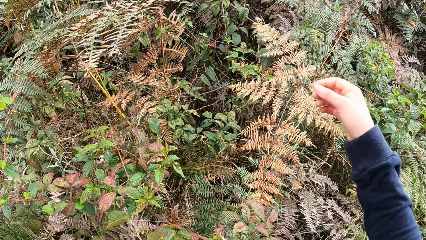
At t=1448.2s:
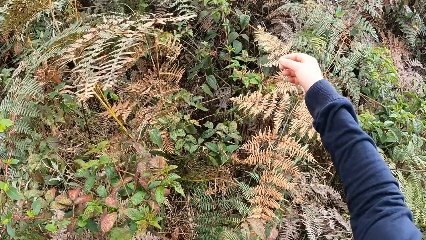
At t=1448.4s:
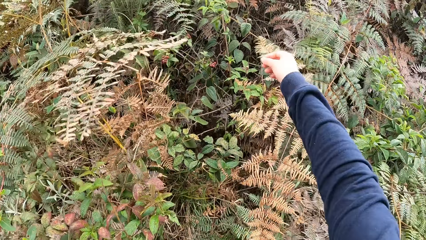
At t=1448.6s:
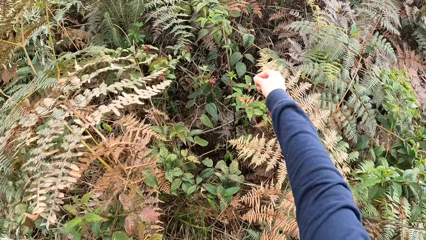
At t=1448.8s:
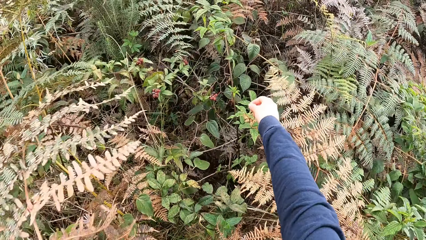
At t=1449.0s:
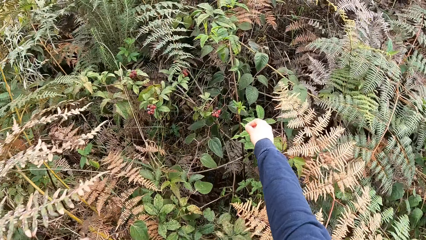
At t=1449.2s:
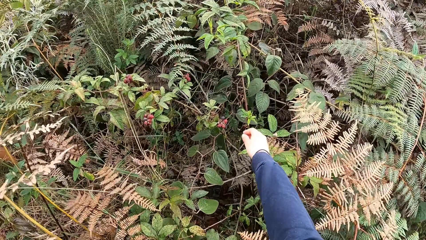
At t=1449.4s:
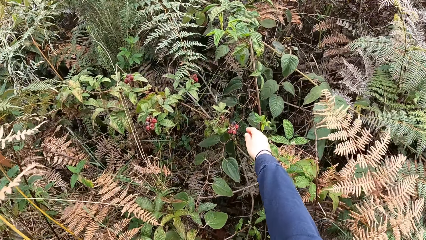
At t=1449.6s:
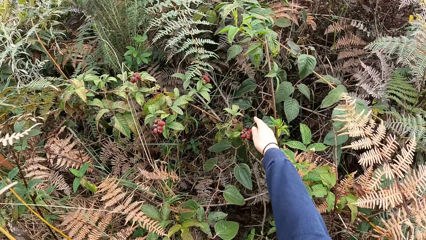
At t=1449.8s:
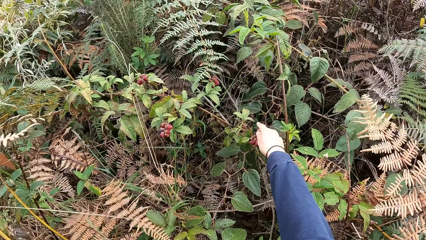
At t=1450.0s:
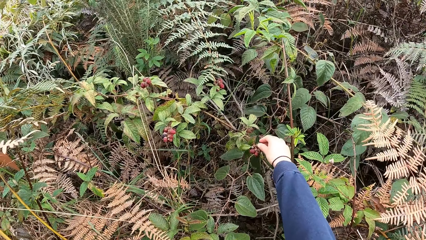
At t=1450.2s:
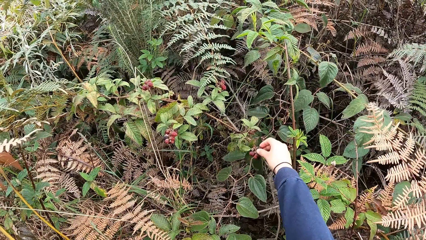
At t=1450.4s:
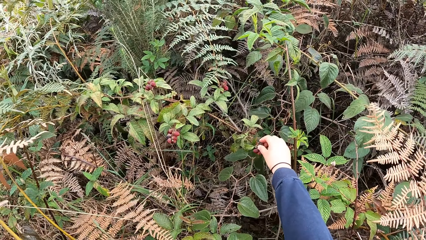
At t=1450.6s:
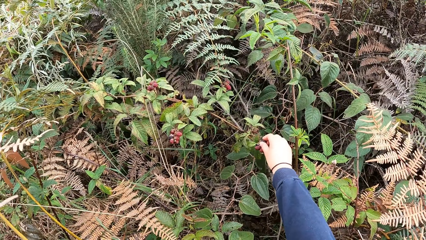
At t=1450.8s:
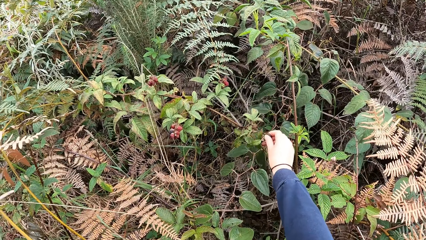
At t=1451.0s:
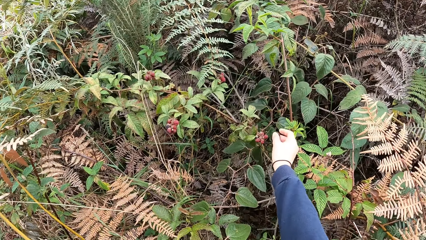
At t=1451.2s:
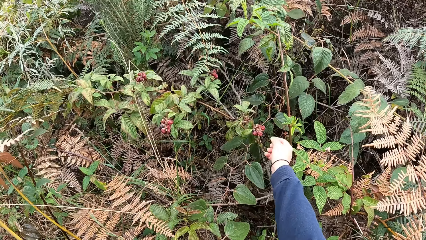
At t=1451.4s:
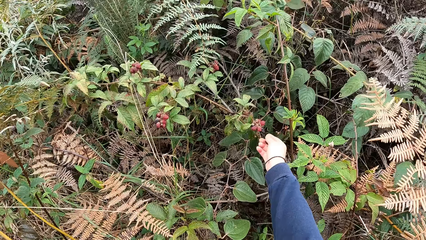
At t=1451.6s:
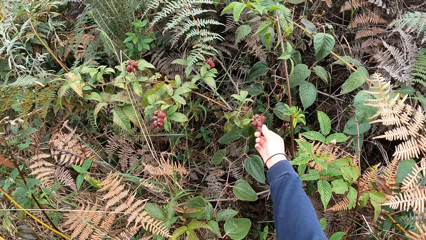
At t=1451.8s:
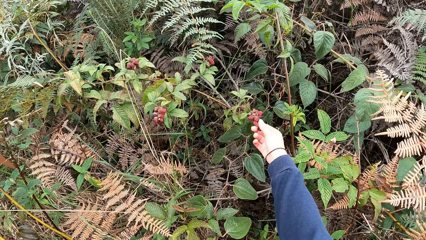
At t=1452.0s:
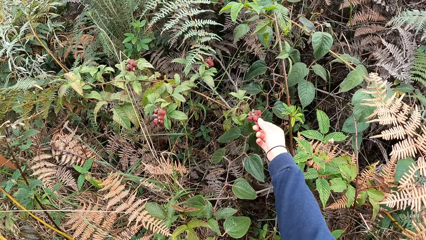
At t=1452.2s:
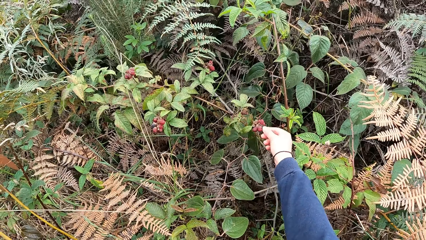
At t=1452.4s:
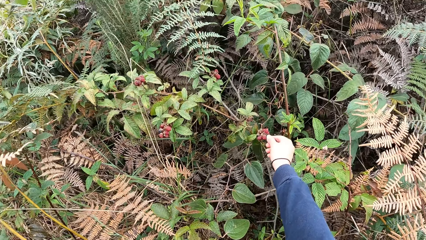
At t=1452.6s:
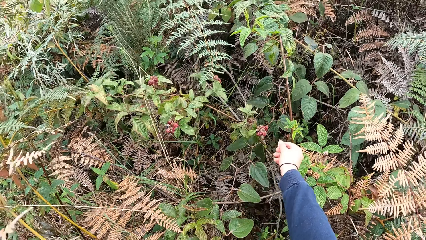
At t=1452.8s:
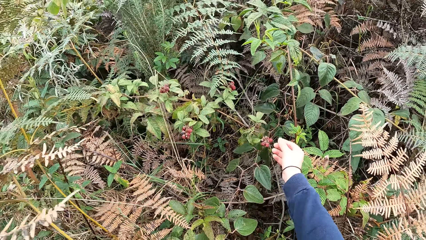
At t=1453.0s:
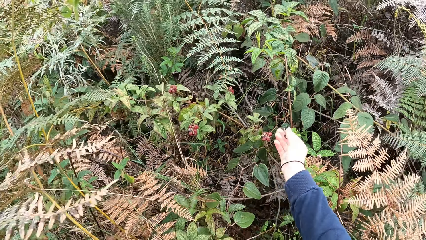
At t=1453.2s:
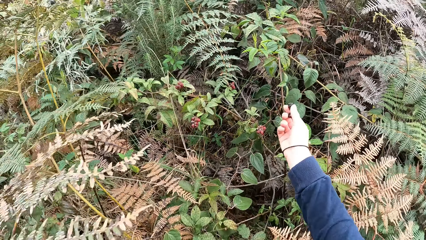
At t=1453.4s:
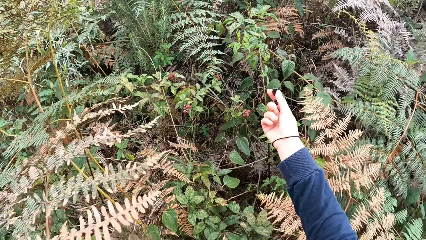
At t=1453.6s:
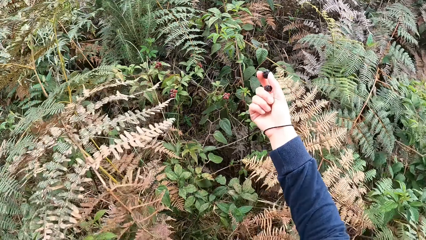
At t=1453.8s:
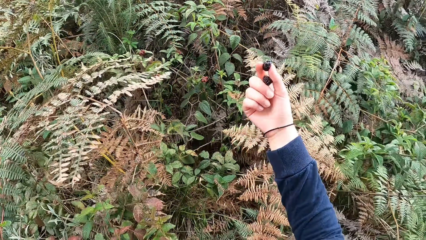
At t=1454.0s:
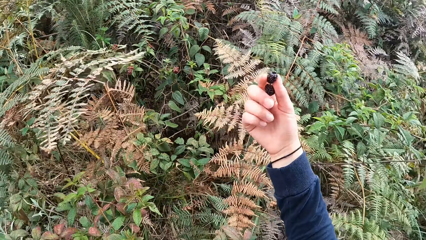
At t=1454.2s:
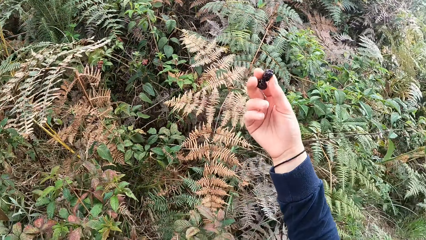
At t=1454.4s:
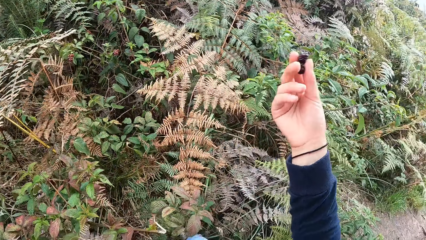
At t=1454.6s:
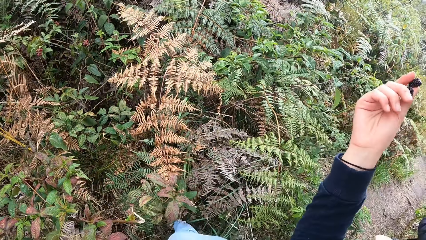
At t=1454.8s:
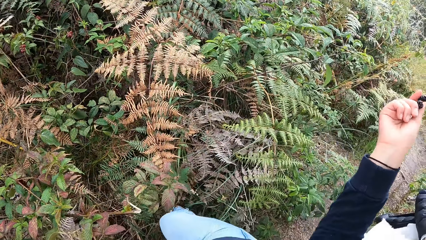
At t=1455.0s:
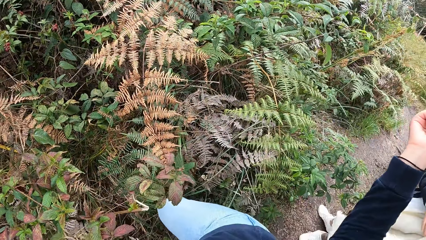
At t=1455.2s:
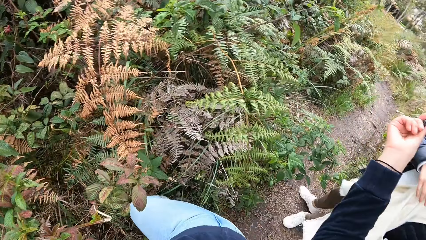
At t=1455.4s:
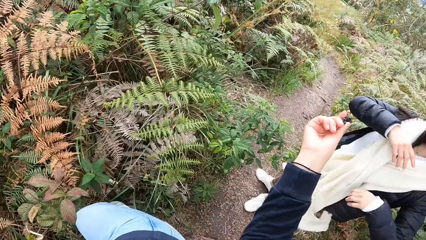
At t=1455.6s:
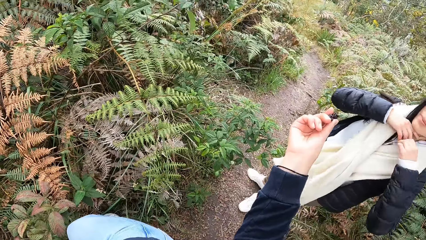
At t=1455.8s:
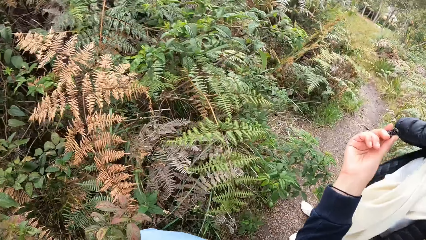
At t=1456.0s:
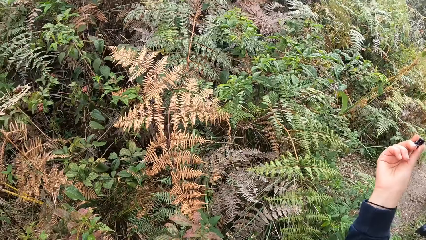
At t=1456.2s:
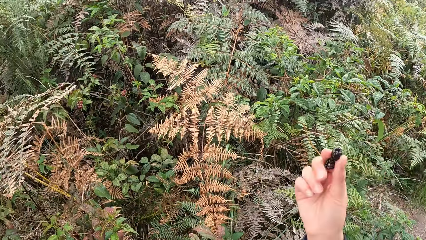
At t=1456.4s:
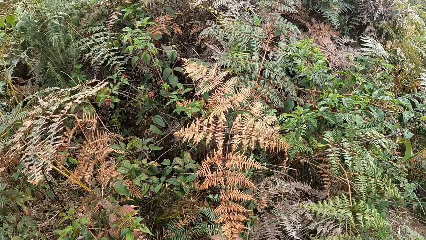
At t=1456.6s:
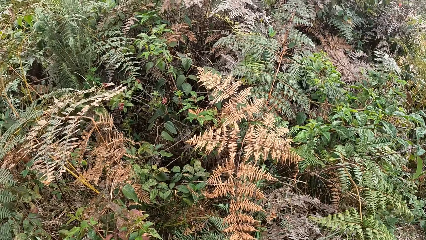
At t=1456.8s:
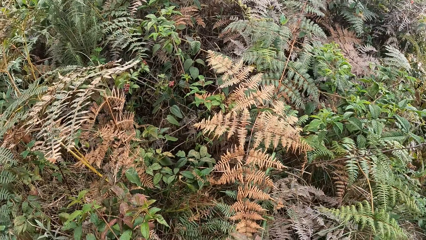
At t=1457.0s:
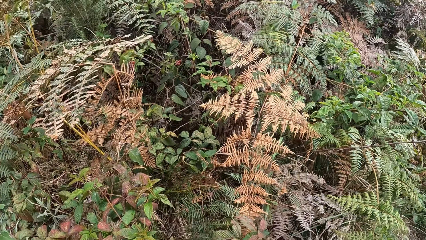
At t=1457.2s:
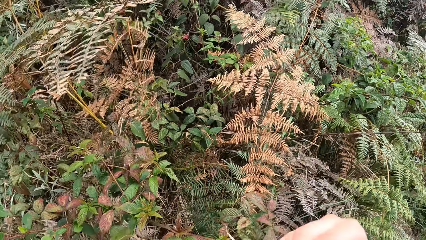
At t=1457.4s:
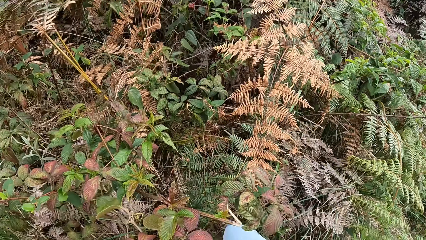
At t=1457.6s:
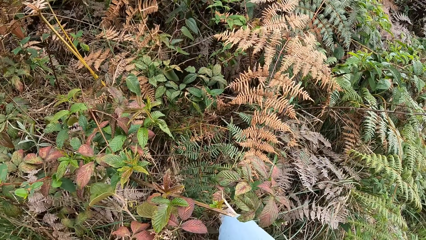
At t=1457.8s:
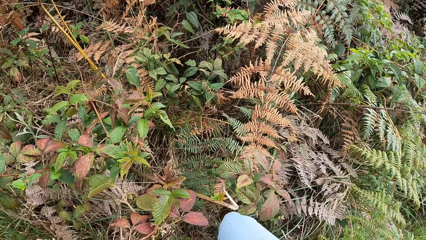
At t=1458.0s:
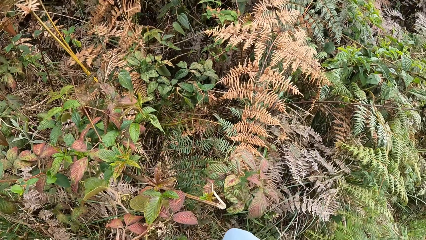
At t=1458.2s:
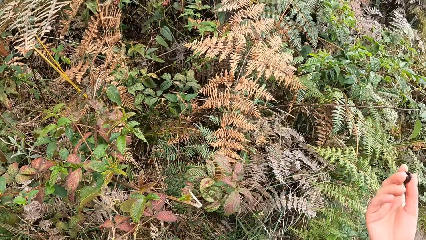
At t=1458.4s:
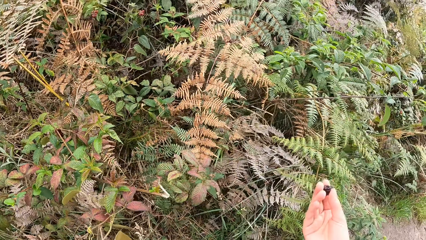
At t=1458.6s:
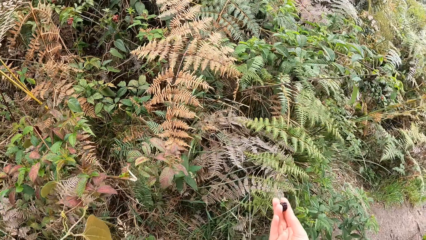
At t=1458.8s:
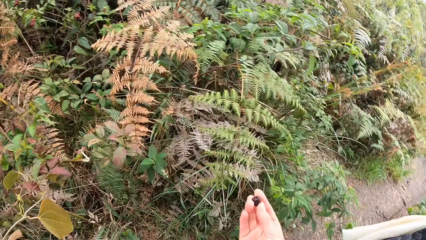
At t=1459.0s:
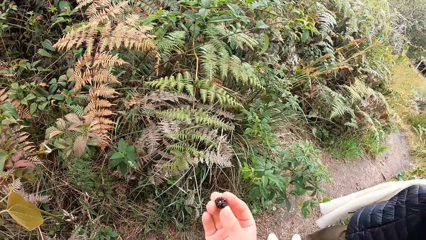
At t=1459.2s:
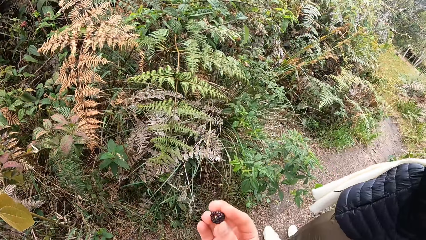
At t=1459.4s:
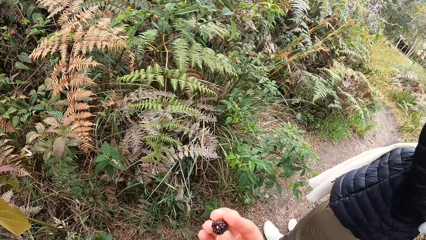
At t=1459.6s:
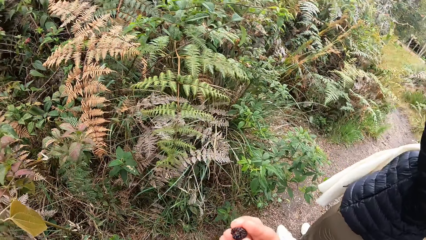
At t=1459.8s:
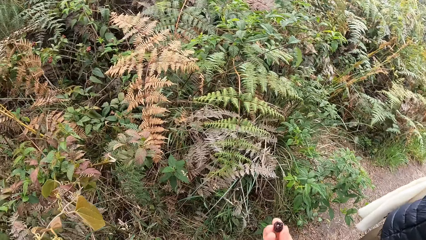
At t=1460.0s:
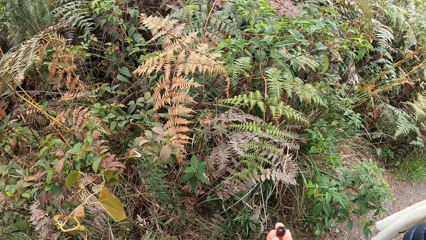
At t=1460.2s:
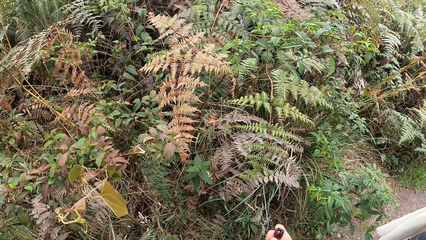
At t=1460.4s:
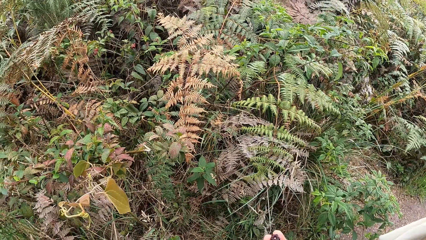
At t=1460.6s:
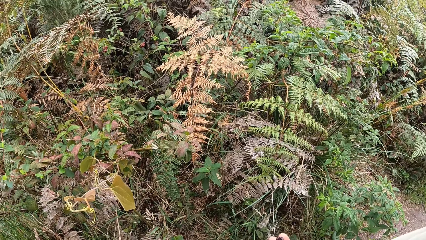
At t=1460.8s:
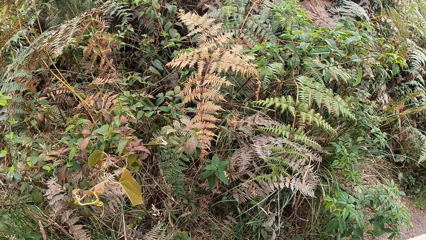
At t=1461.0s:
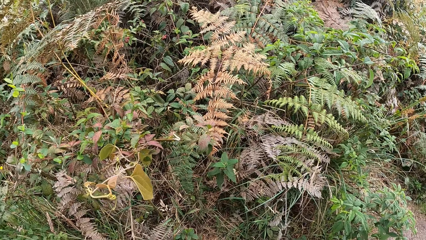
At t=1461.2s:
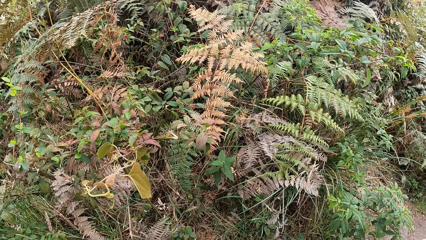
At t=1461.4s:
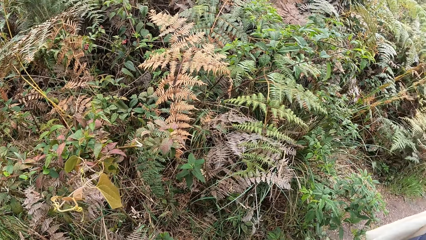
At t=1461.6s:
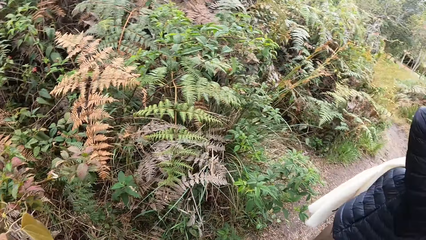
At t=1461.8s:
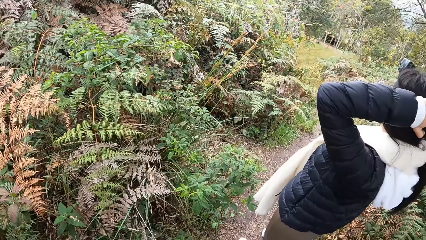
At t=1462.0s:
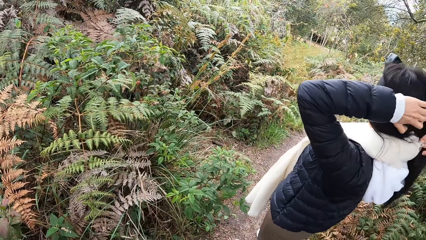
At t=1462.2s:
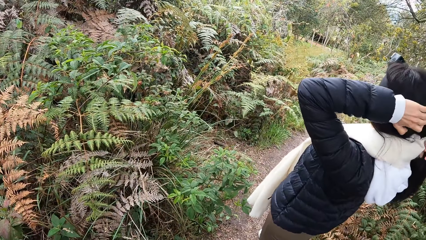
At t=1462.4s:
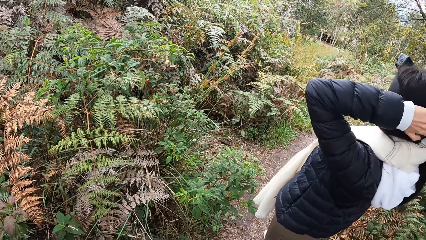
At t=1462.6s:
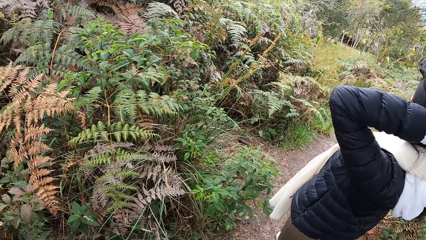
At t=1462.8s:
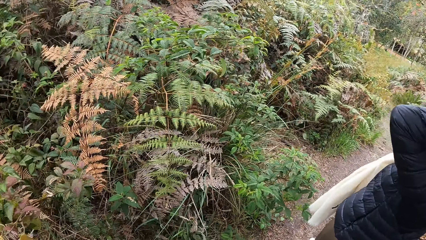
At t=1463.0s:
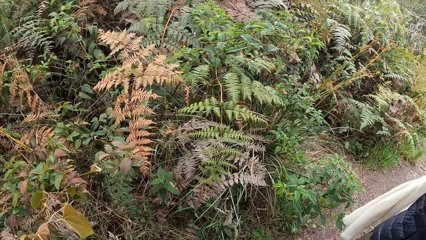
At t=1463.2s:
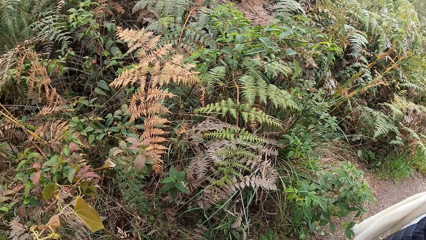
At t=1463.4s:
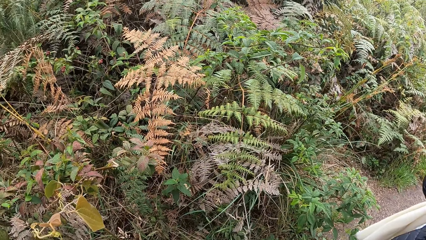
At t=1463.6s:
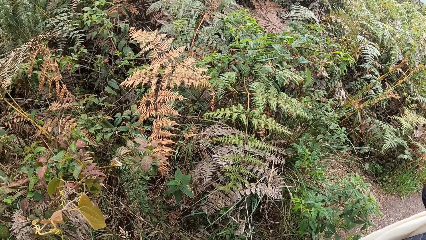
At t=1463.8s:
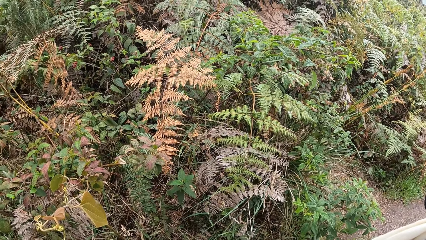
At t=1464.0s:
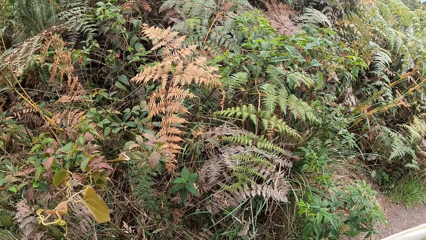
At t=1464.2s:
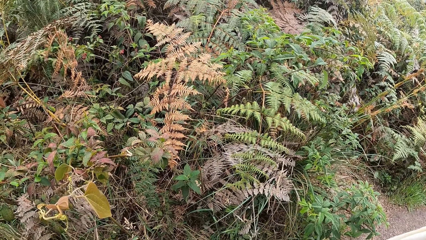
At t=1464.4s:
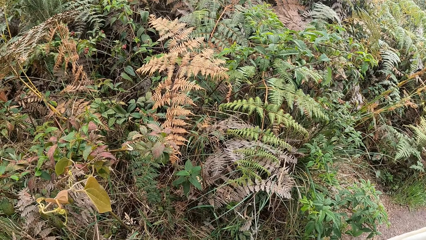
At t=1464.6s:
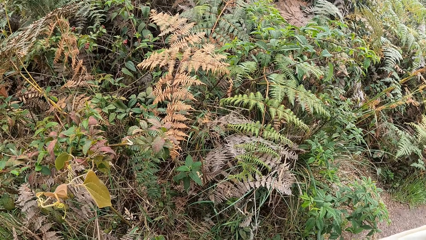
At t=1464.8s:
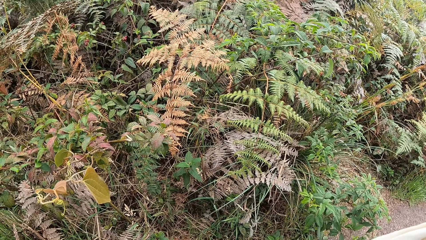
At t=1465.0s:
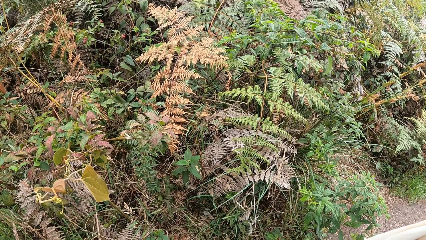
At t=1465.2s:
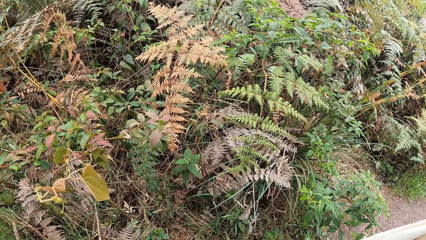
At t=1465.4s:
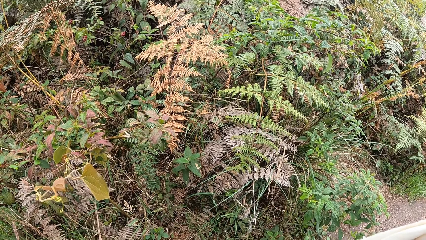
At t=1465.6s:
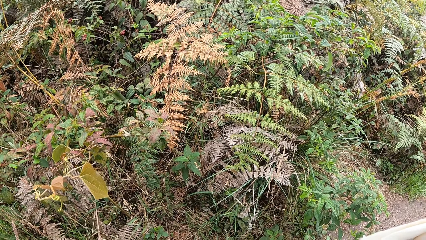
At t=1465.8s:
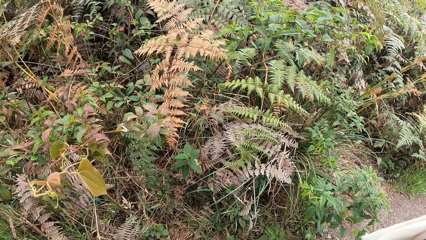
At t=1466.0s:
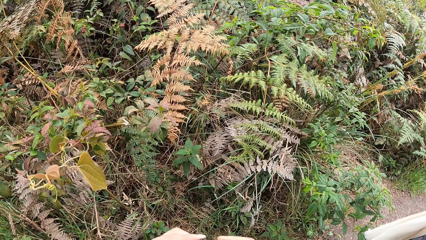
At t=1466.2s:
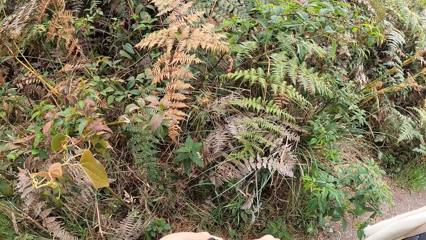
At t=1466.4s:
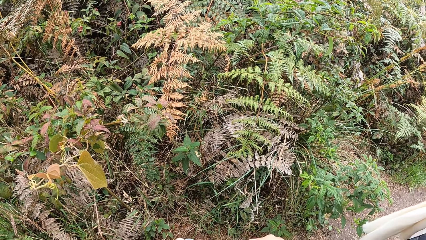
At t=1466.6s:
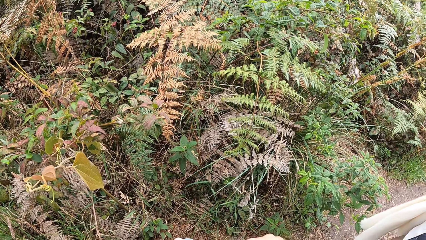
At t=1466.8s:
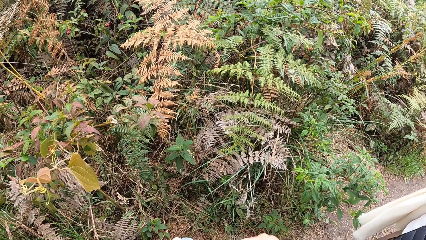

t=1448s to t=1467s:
The camera wearer picks blackberries or mulberries from a bunch of blackberries with her right hand. She holds the mulberries with a hand. The woman moves hands near her neck. The camera wearer moves a hand. She holds a mulberry with a hand. The woman moves her hair. The camera wearer stares at the forest.
